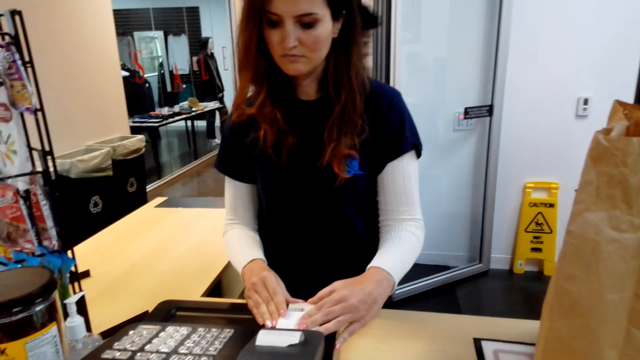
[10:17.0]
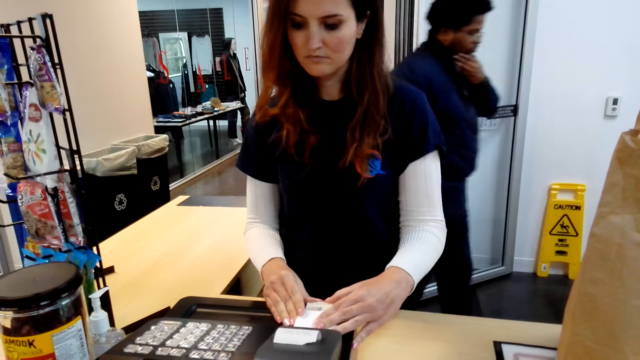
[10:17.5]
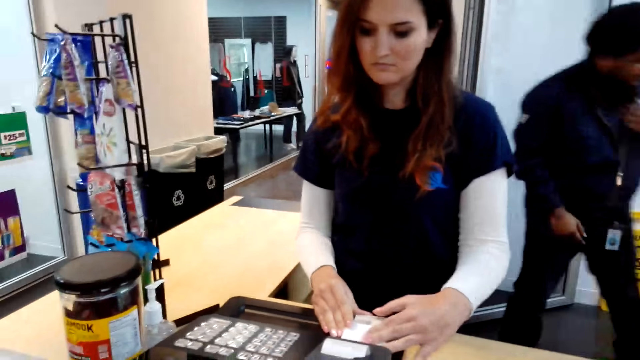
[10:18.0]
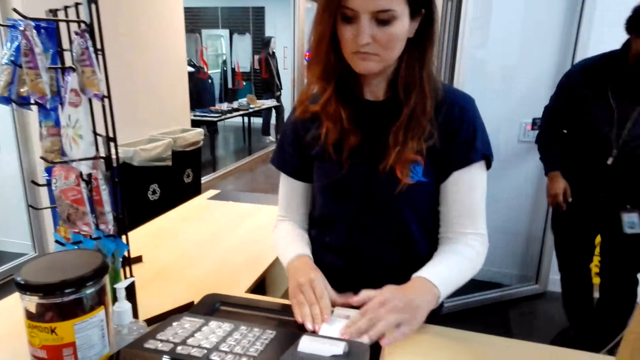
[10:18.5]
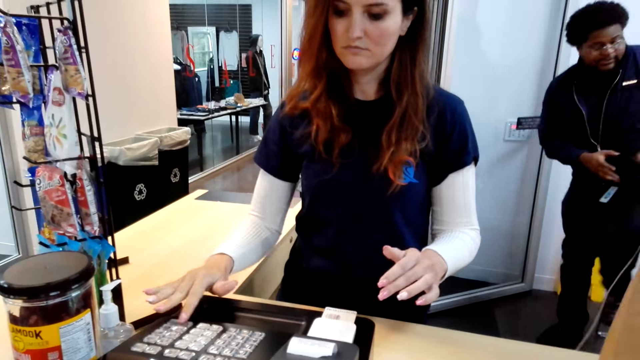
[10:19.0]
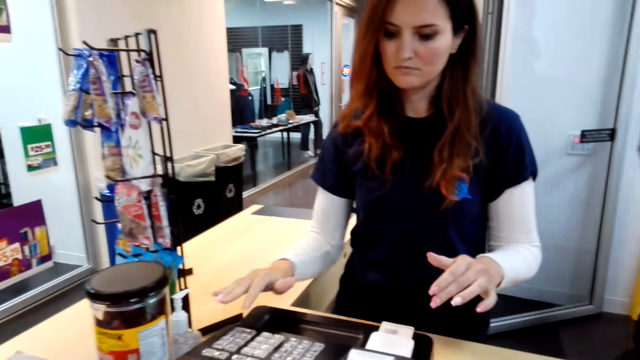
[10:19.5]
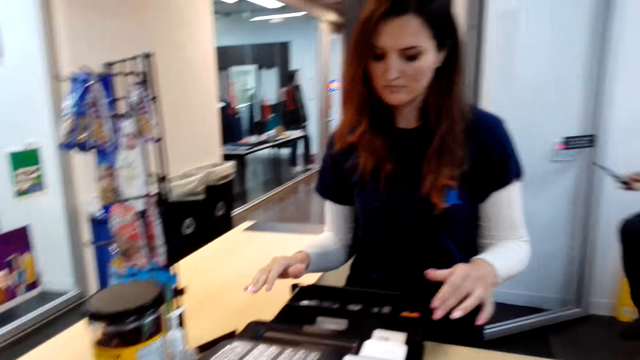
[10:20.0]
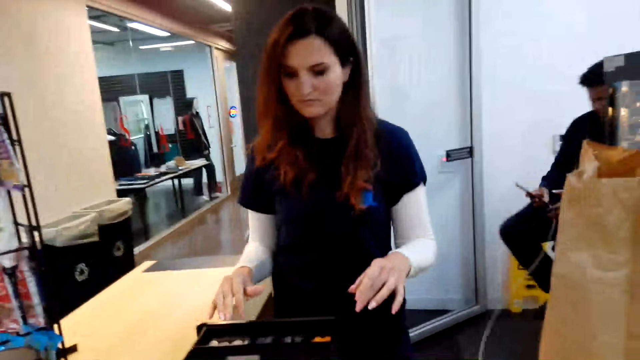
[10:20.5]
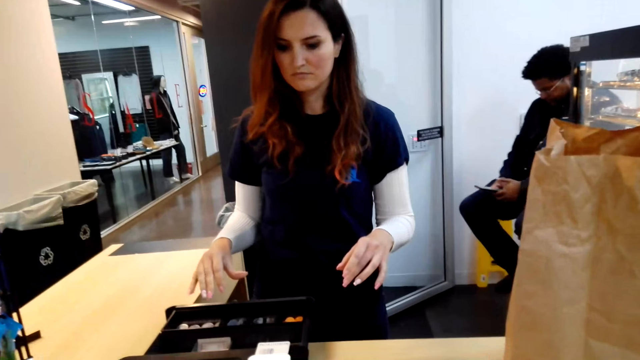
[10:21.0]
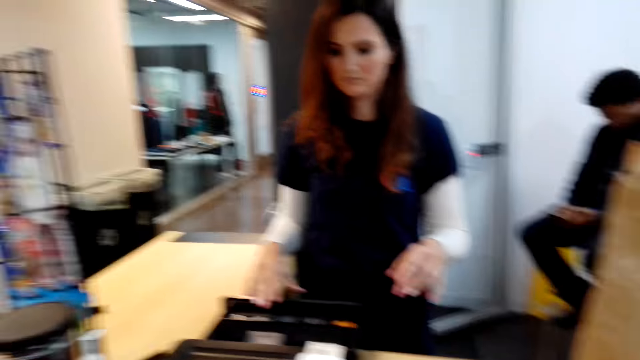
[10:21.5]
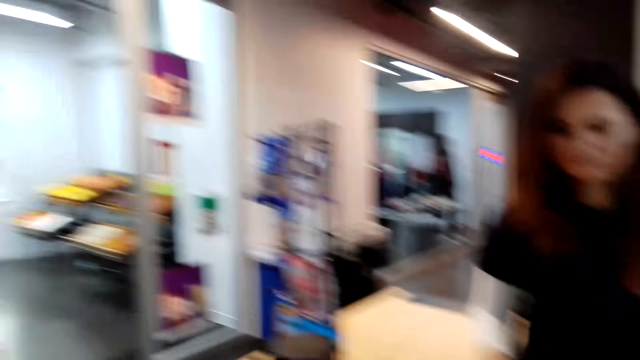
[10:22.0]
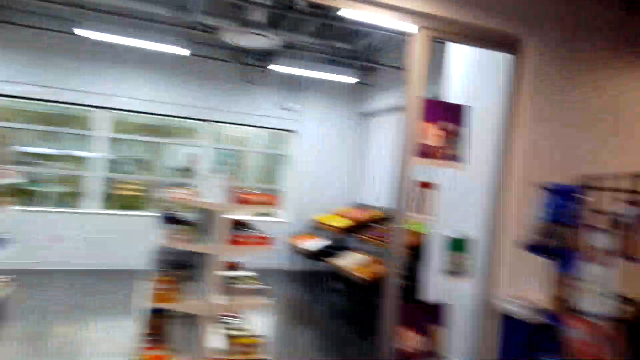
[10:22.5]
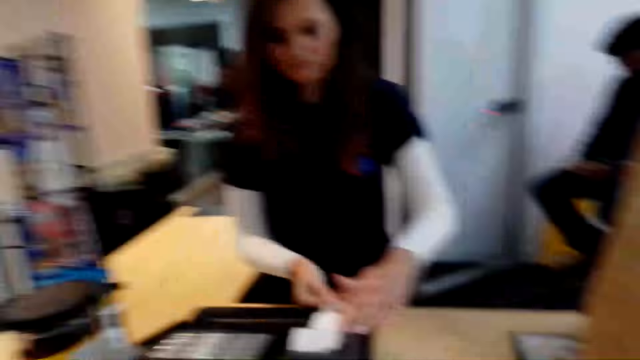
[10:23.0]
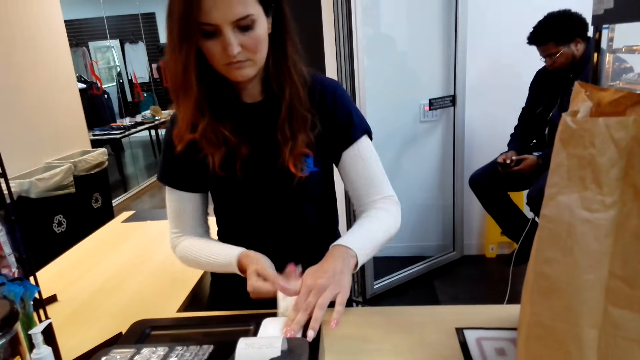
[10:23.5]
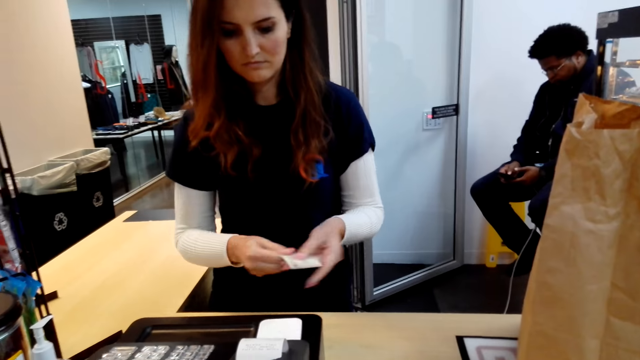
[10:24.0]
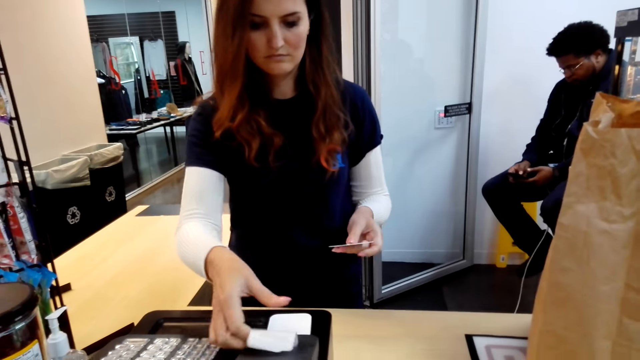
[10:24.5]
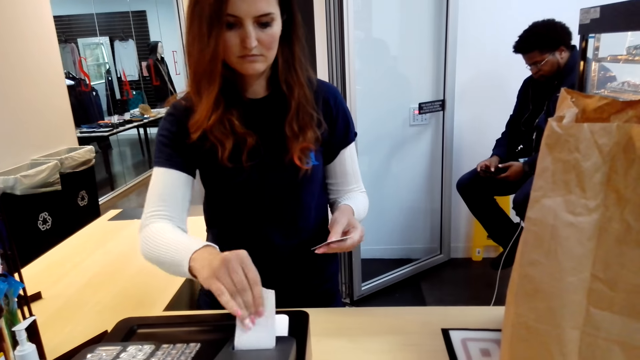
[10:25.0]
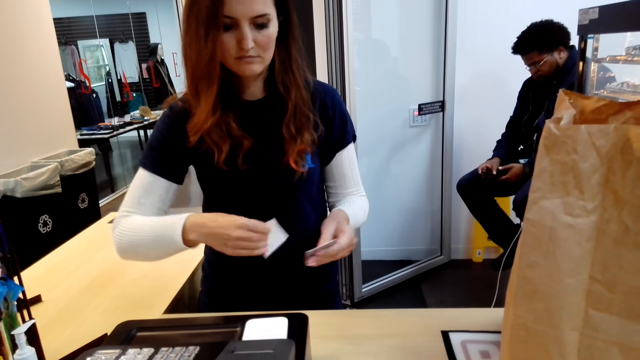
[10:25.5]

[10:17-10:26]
A cashier woman inserts a debit card in the cash register. The cashier woman dials on the cash register. The cashier woman removes the debit card from the cash register.

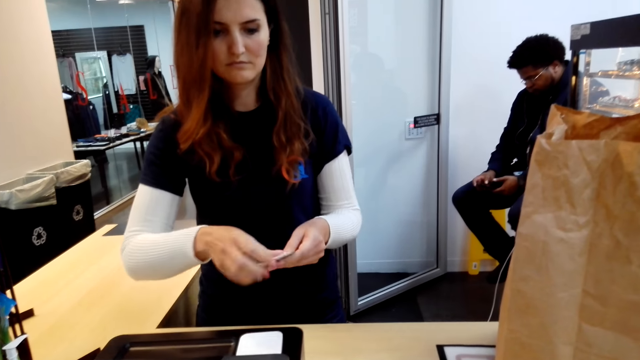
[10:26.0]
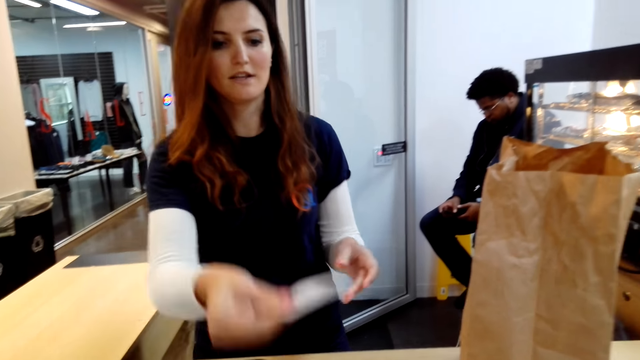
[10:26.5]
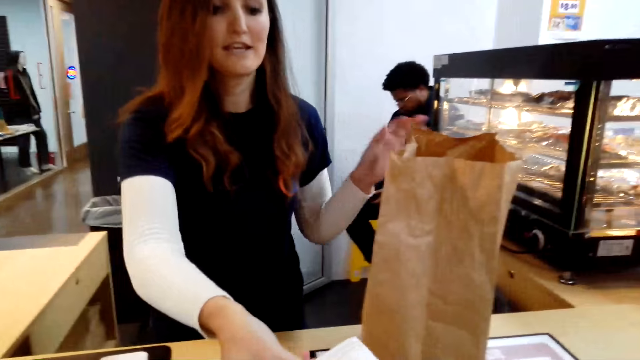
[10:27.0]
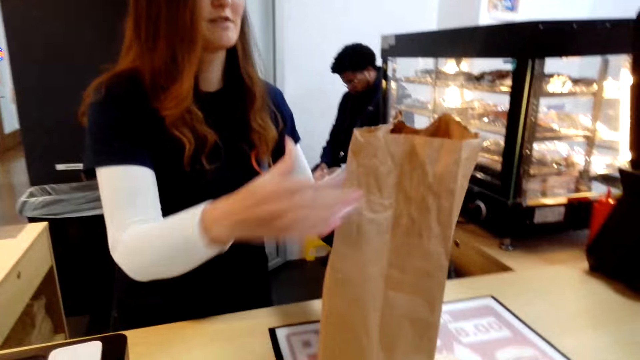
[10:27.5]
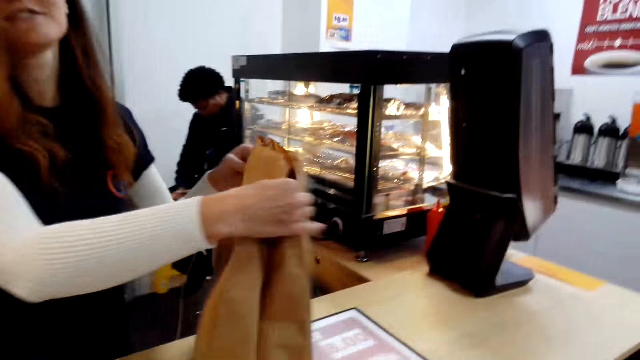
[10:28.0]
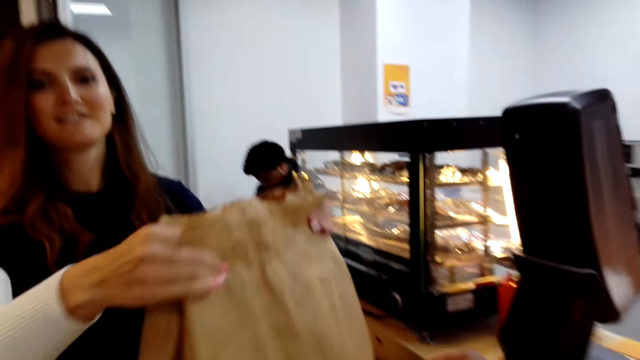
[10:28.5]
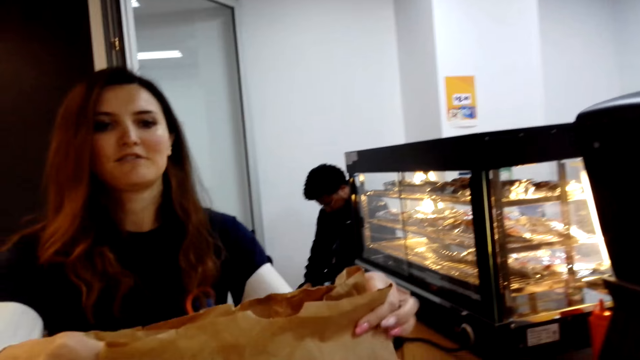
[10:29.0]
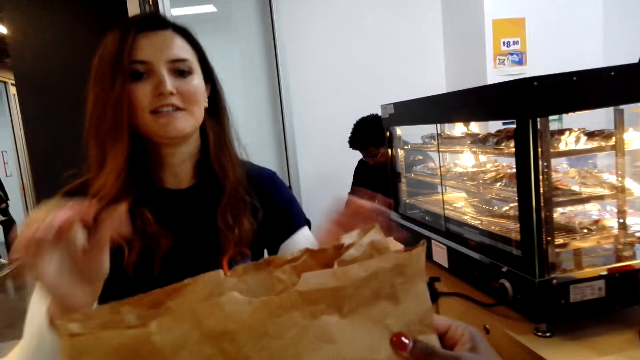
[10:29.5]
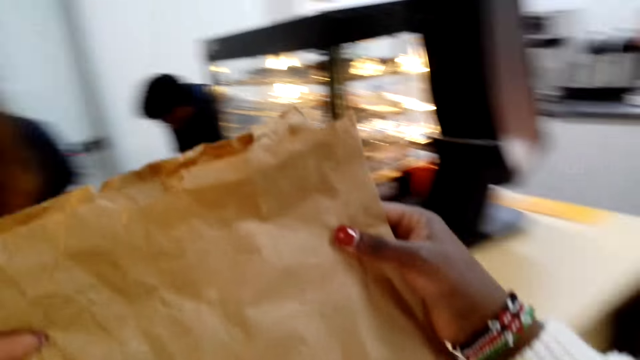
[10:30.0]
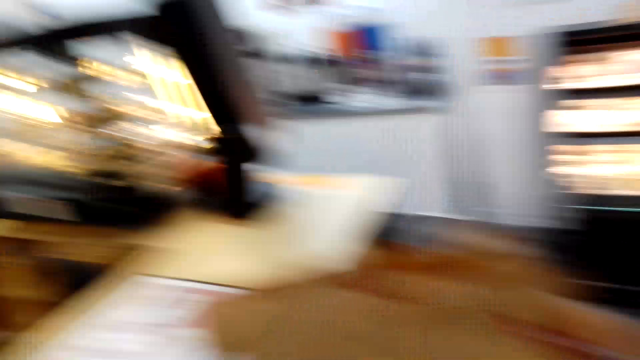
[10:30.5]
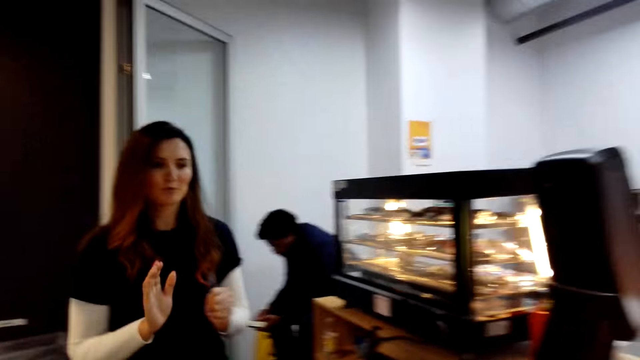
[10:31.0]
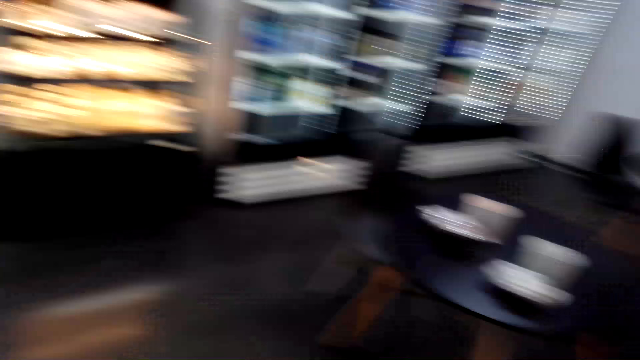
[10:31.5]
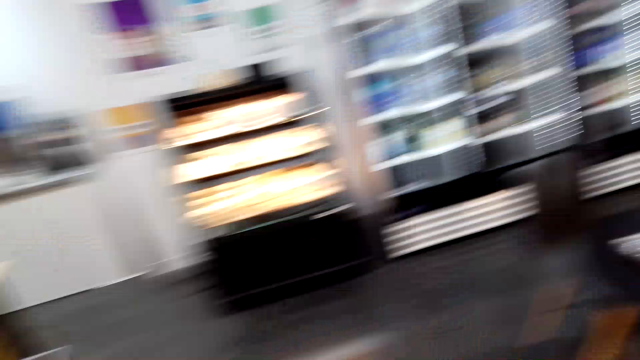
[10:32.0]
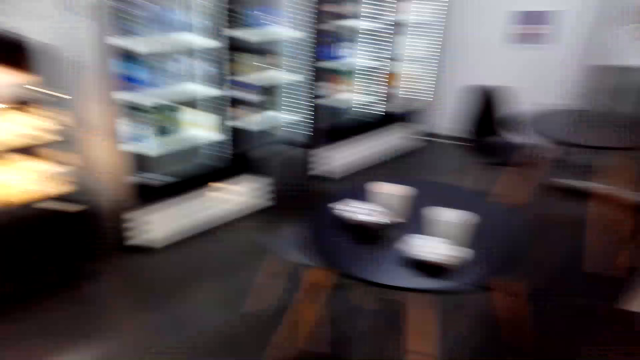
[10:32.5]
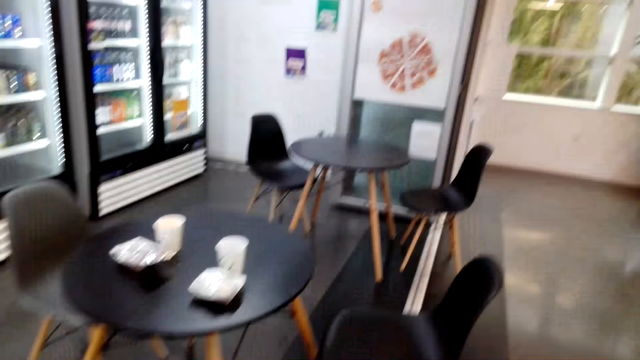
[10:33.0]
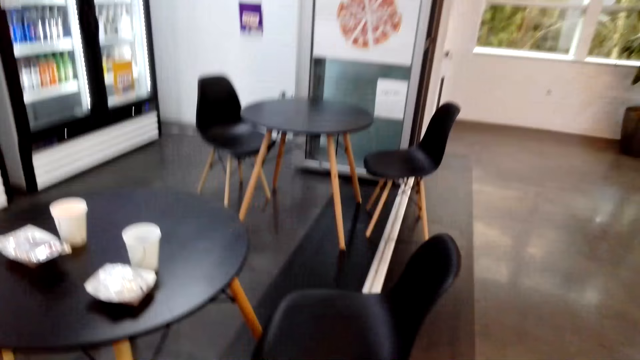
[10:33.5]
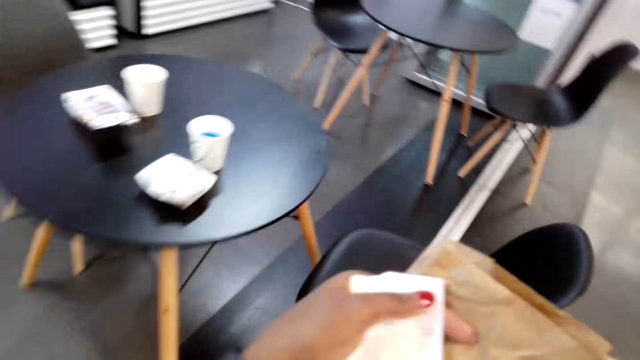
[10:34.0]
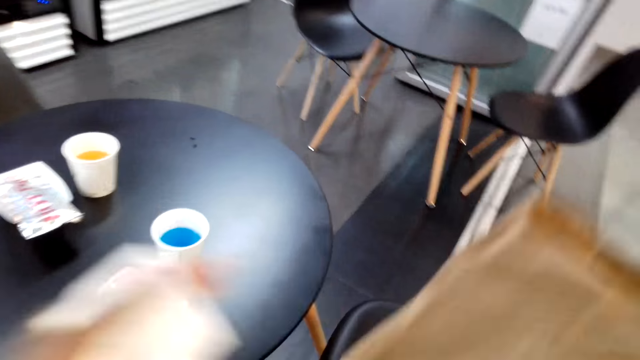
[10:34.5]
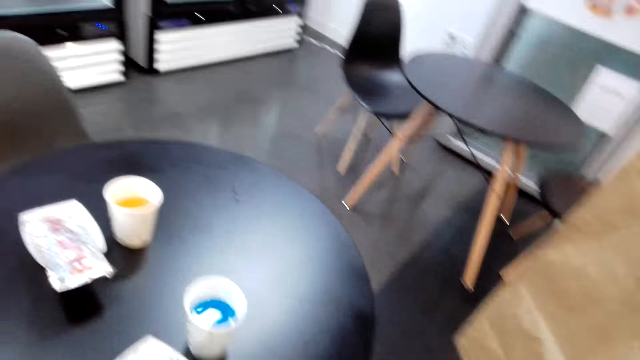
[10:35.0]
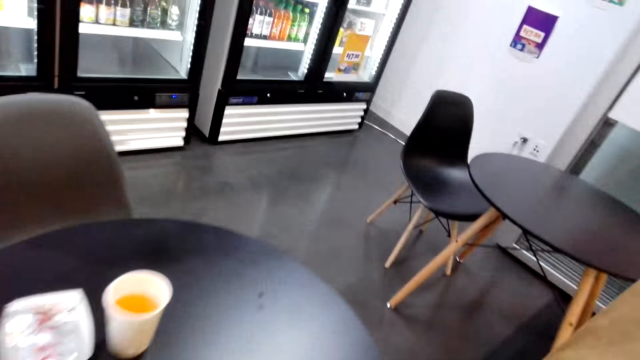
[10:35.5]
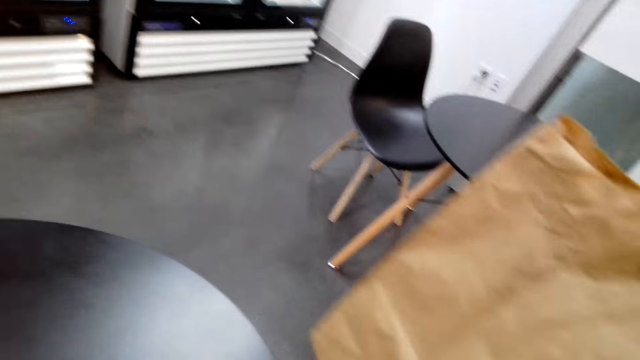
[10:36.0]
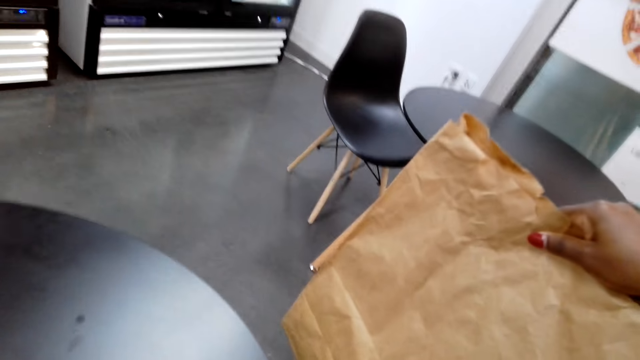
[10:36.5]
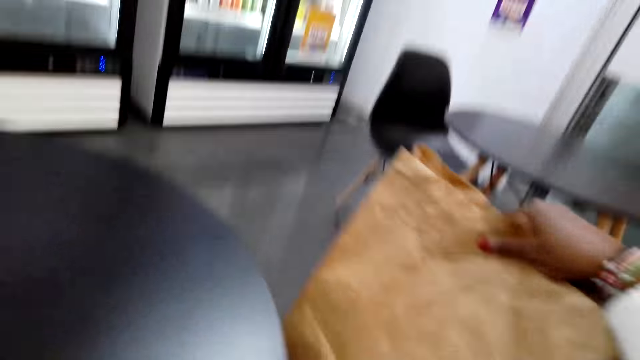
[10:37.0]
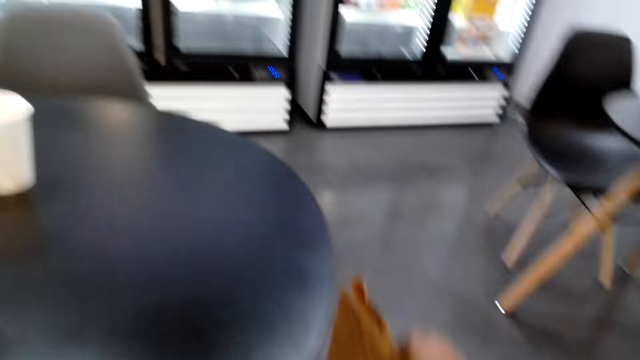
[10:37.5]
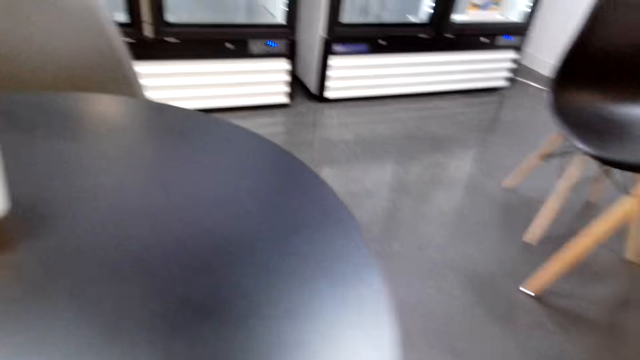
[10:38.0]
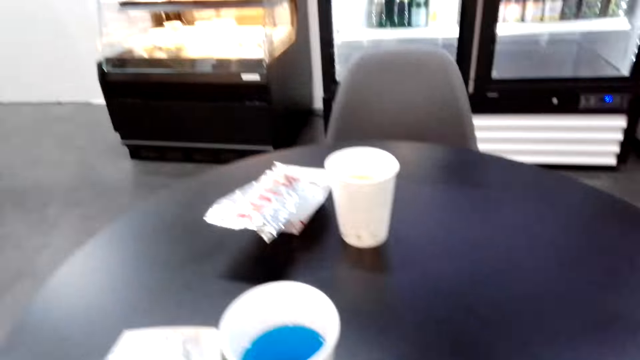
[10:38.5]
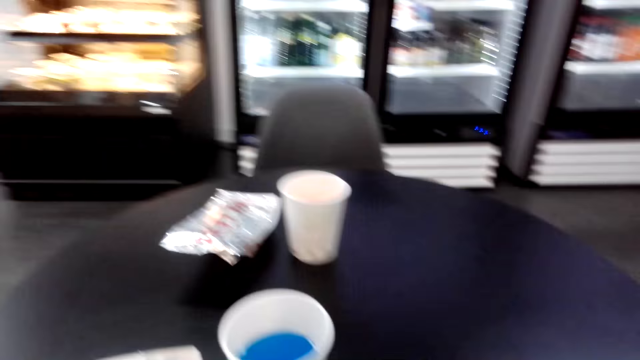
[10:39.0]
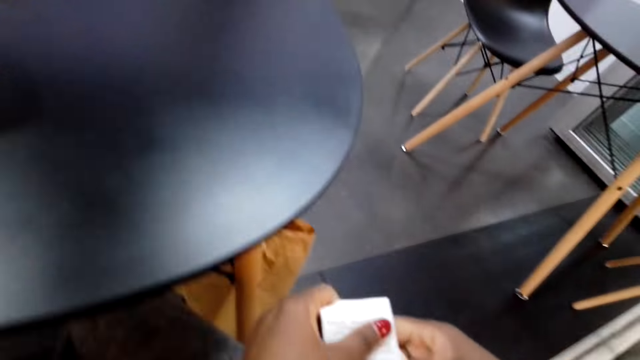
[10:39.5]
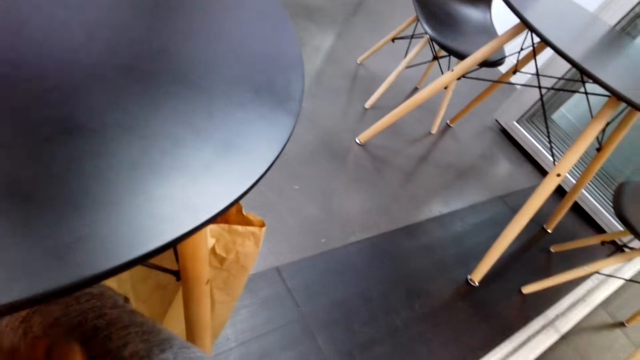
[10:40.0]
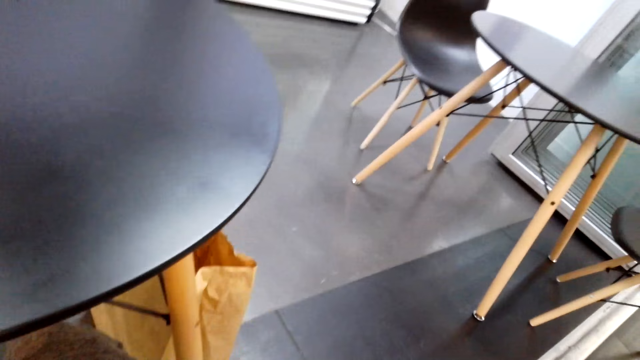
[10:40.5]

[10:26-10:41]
The cashier woman holds a receipt. The cashier woman cuts the receipt on the cash register. The cashier woman hands the receipt and card to the camera wearer. The cashier woman gives the camera wearer shopping. The camera wearer takes the shopping. They walk around, walk to the dining table, and place the shopping on the floor. They look around and sit down.
